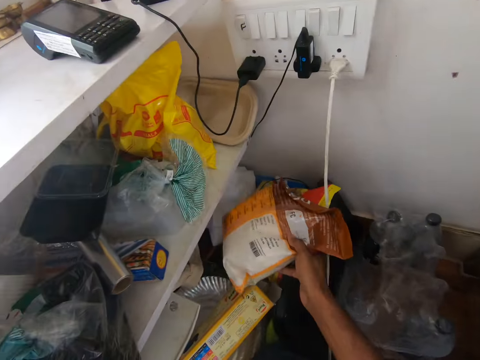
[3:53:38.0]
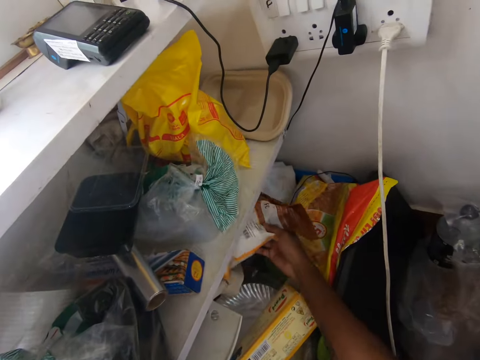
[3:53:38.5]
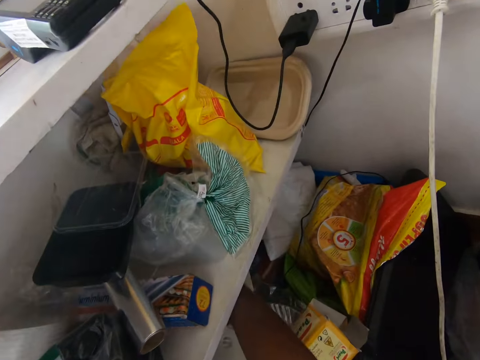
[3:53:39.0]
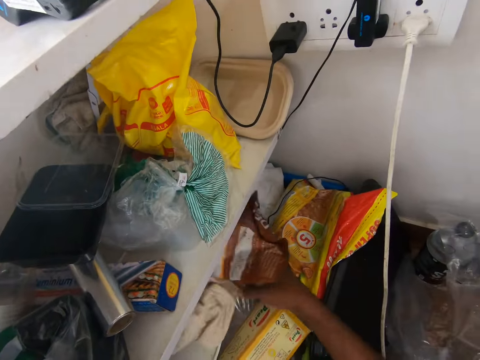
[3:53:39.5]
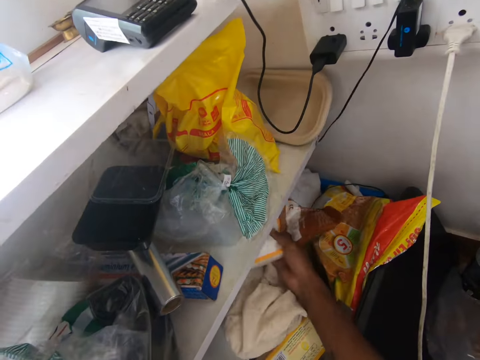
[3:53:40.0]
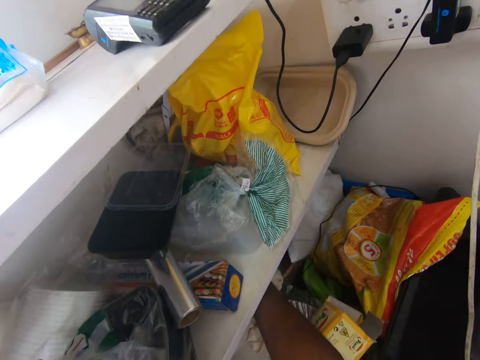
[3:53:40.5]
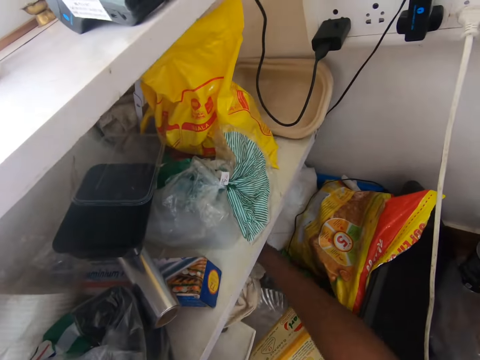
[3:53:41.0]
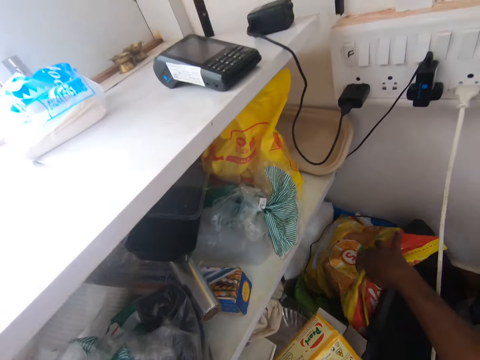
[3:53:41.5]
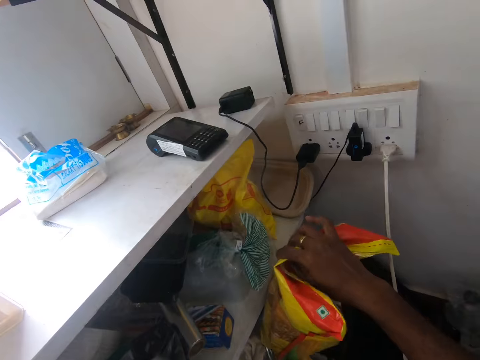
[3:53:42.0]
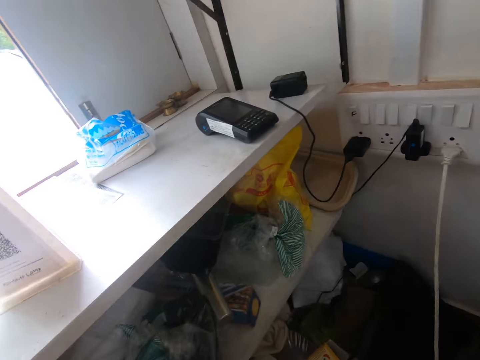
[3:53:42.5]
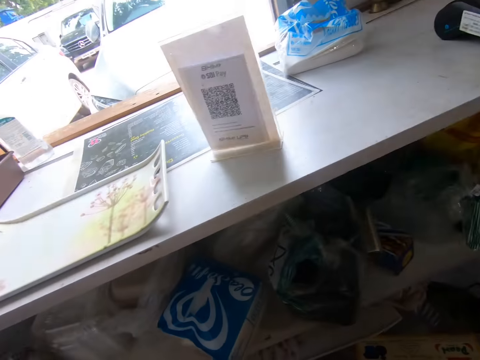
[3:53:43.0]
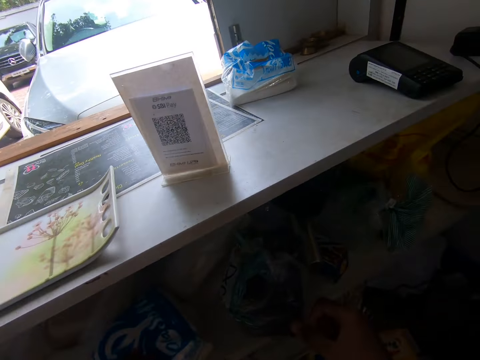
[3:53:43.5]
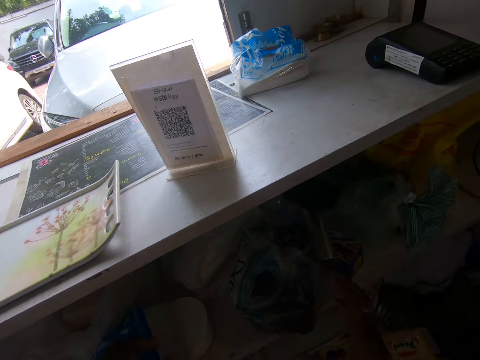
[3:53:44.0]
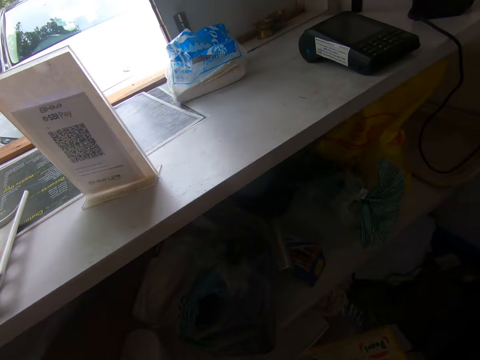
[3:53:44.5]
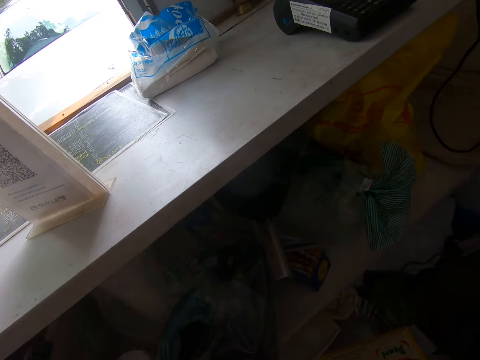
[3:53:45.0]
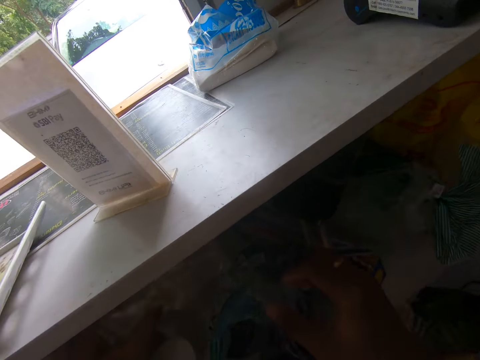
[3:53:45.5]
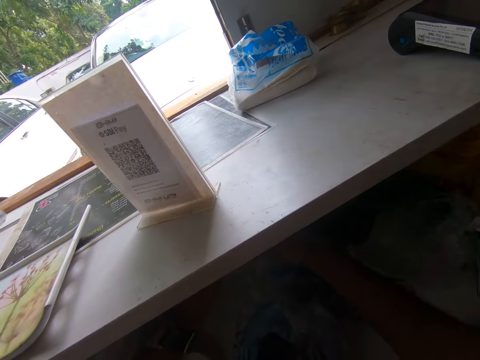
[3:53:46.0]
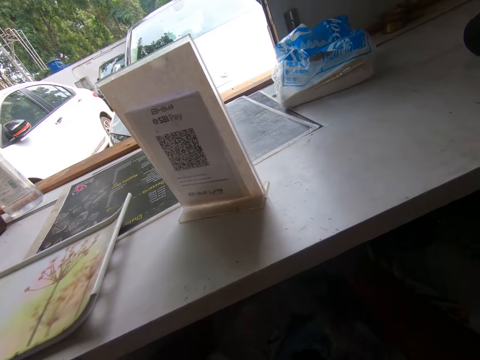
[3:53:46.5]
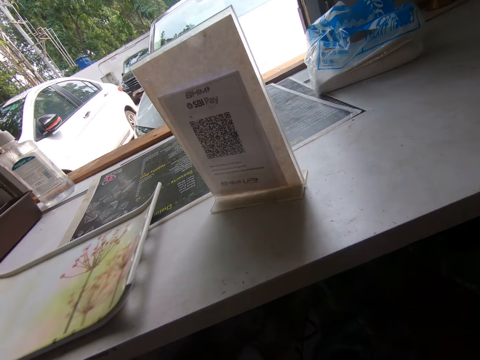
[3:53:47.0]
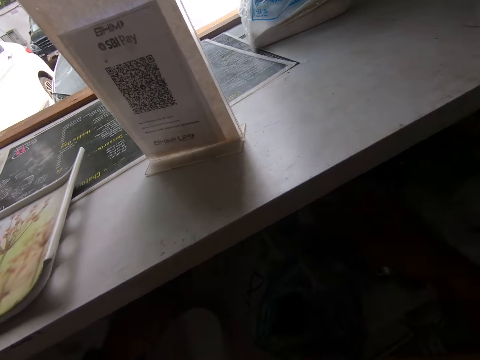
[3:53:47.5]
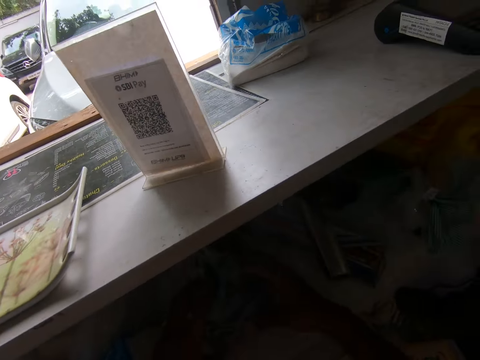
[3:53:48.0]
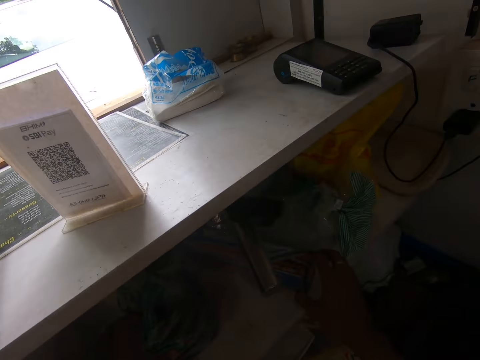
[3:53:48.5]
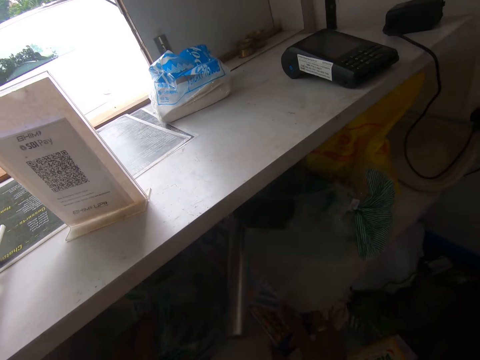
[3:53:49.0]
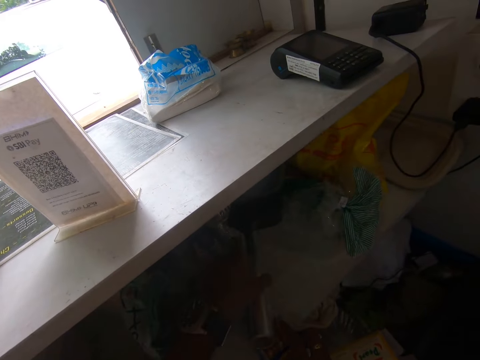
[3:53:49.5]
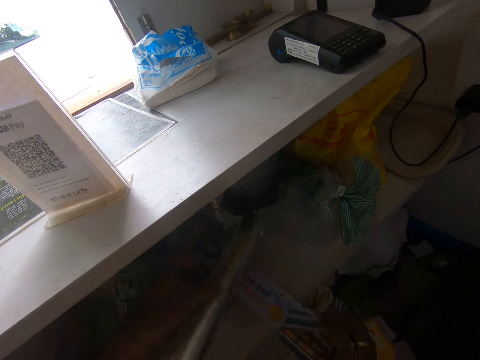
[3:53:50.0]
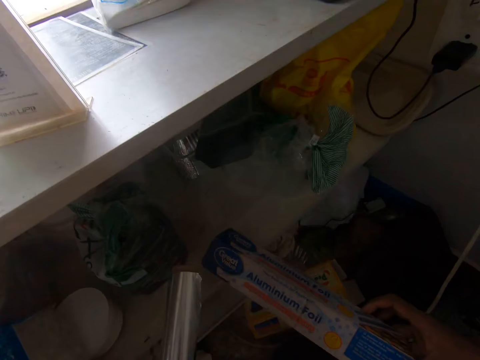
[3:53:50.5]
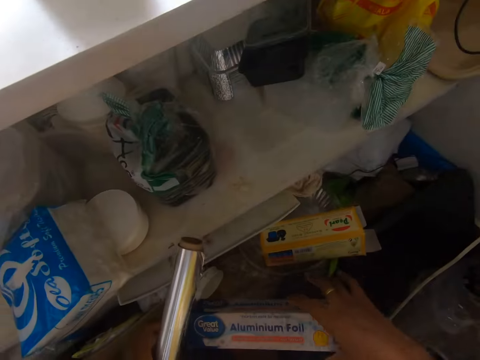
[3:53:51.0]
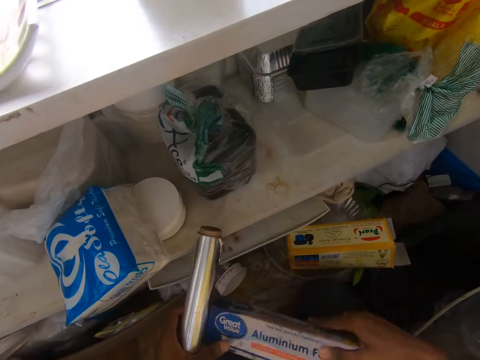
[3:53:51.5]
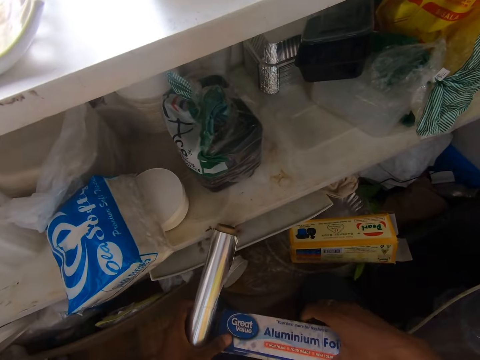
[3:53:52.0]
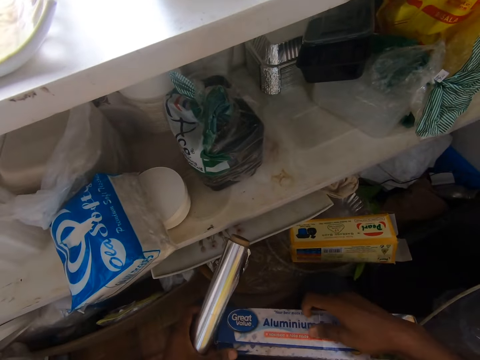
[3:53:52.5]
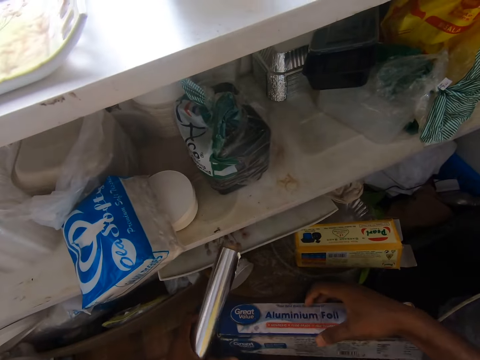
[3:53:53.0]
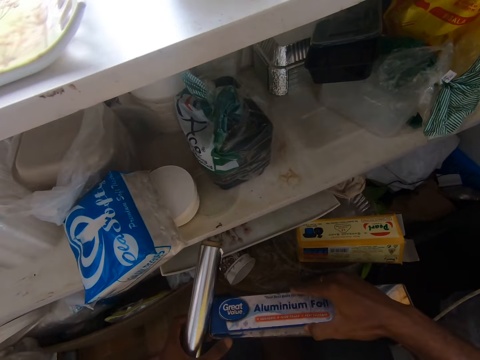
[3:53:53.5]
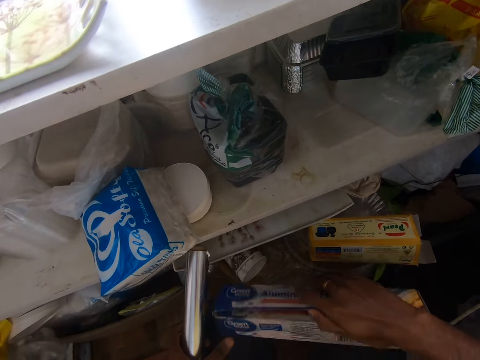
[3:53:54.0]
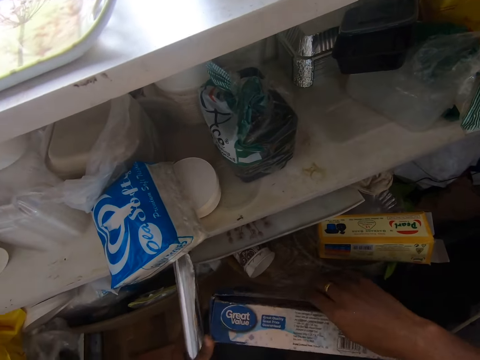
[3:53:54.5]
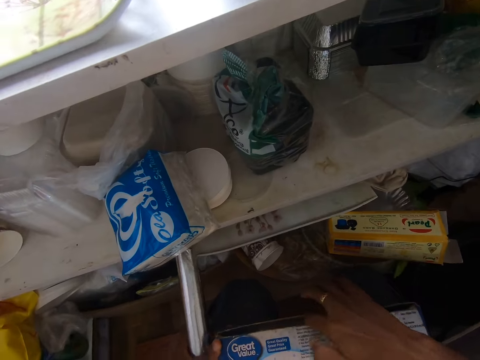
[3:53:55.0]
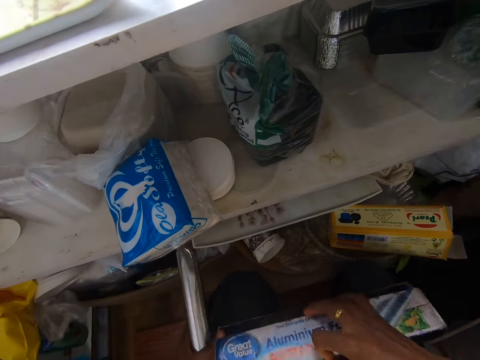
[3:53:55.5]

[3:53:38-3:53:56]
The camera wearer picks a cellophane bag from the basket on the floor with her right hand. She puts the cellophane bag in the basket under the shelf with her right hand. She picks a bag of flakes from the basket on the floor with her right hand. She moves a bag of toilet paper on the shelf with her left hand. She searches through a cellophane bag on the shelf with her left hand. She searches through the cellophane bag on the shelf with her hands. She searches through ingredient bags on the shelf with her hands. She picks a case of aluminum foil from the shelf with her right hand. She picks a roll of aluminum foil from the shelf with her left hand. She places the case of aluminum foil on her lap with her right hand. She places the aluminum foil inside a box. She opens the case of aluminum foil on her lap with her right hand.

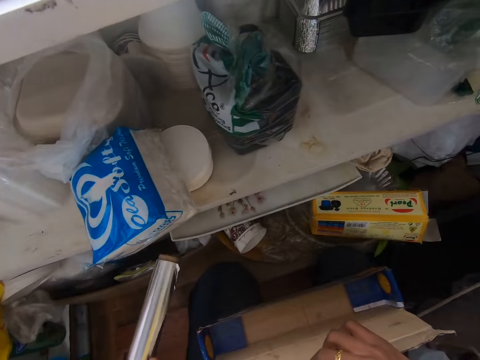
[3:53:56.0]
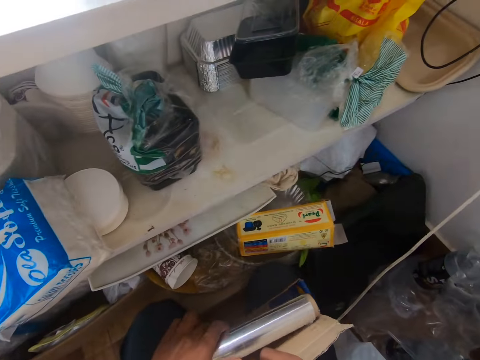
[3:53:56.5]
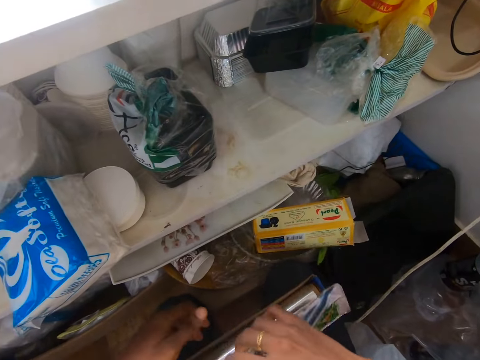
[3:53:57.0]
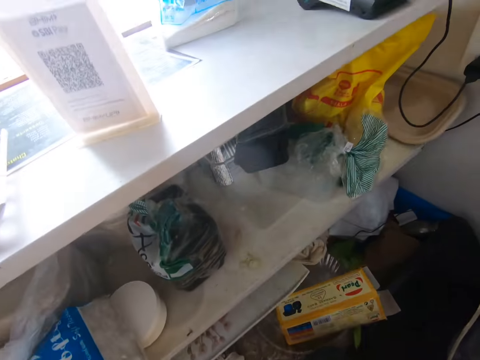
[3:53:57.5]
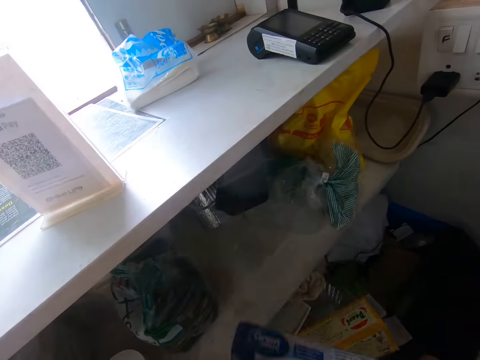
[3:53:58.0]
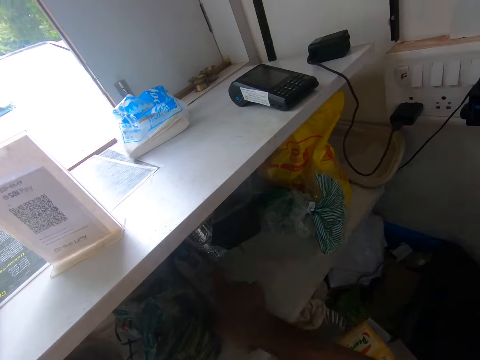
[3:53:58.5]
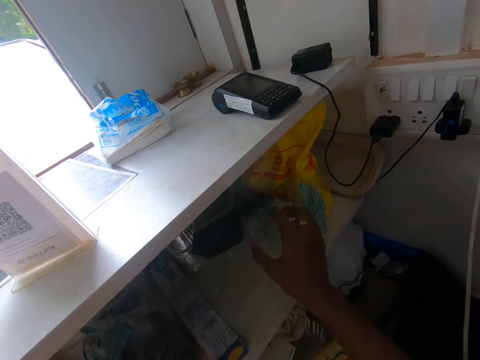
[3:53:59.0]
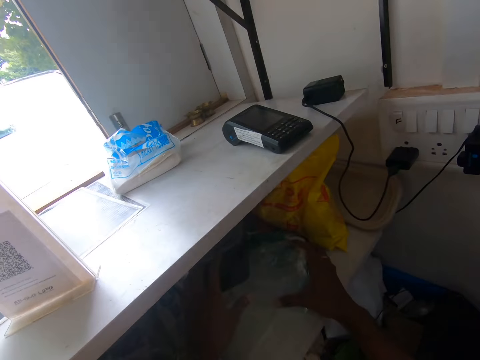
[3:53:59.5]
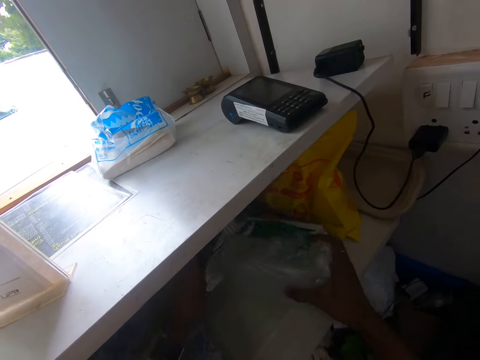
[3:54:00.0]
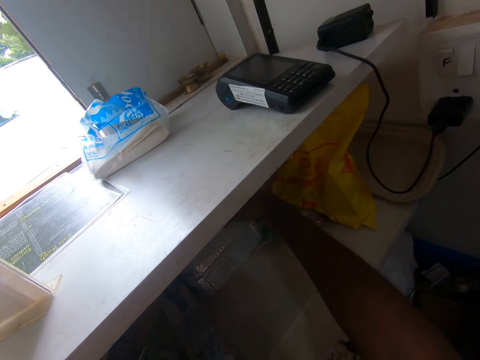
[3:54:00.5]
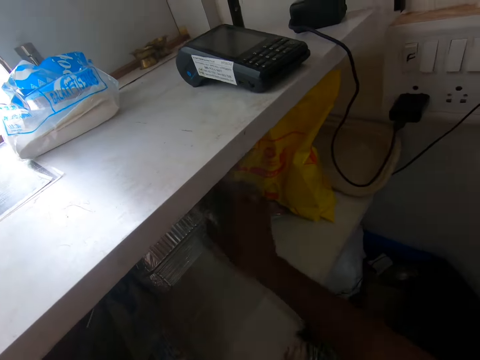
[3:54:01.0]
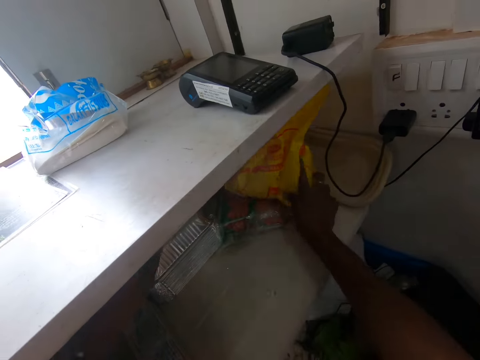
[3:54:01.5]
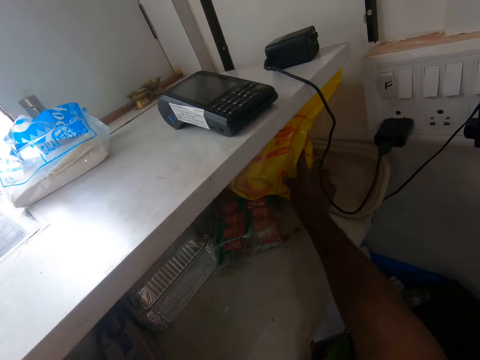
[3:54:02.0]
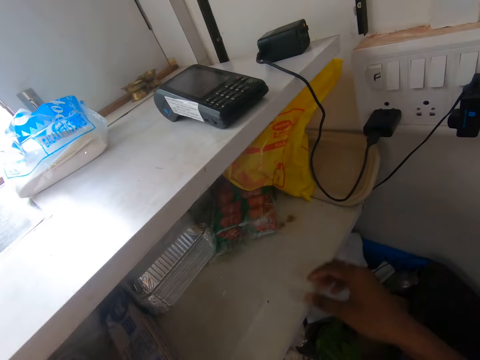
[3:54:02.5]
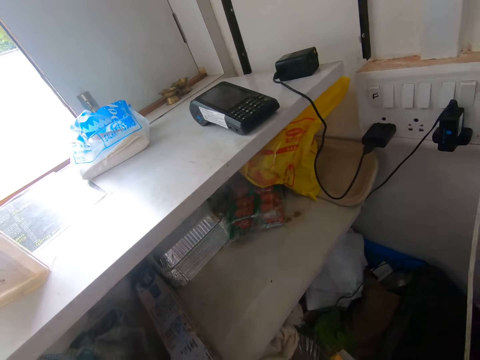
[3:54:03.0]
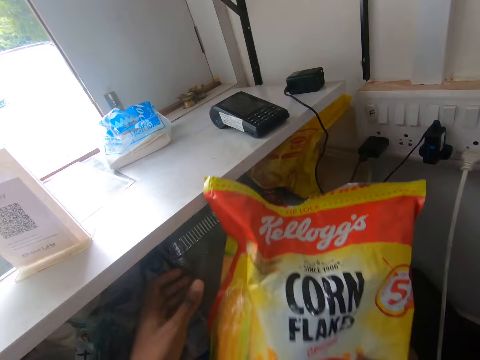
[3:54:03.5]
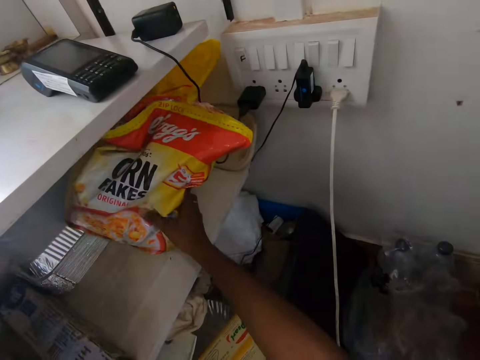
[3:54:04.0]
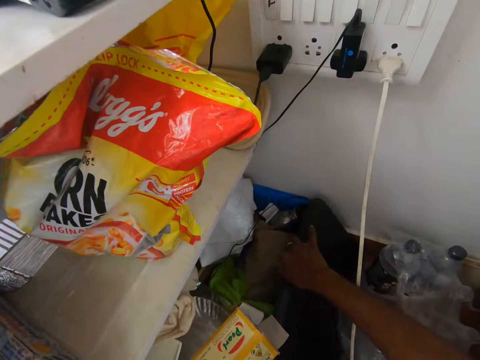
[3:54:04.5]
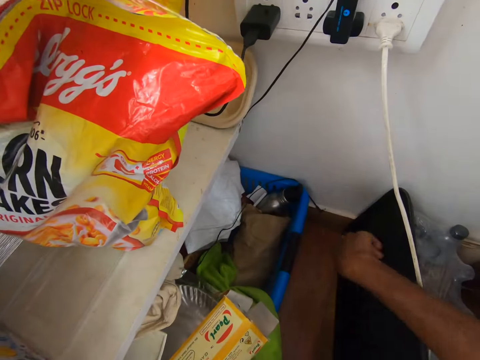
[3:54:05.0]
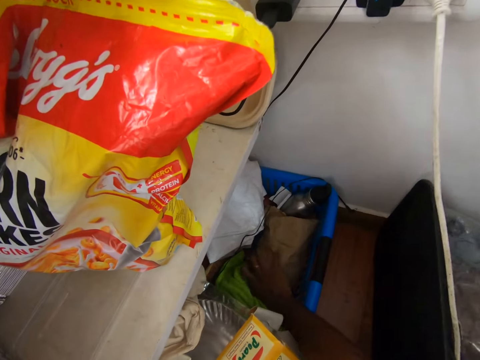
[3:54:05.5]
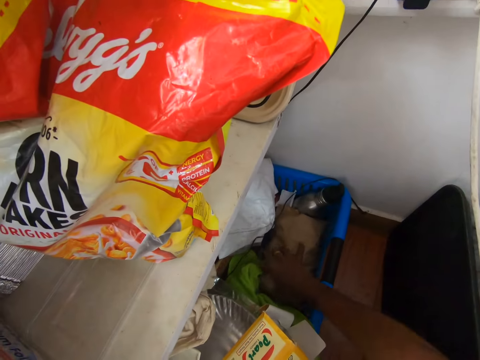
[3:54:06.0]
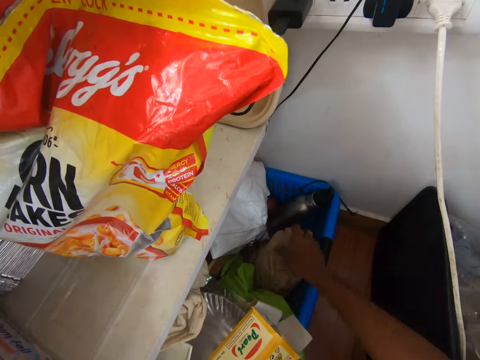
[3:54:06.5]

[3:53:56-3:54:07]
The camera wearer places the aluminum foil in the case of aluminum foil on her lap with her left hand. She covers the case of aluminum foil on her lap with her right hand. She places the case of aluminum foil on the shelf with her right hand. She touches a polythene bag. She picks the ingredient bag on the shelf with her right hand. She adjusts a case on the shelf with her left hand. She places the ingredient bag on the shelf with her right hand. She adjusts the ingredients bag on the shelf with her right hand. She picks up the bag of flakes from the floor with her right hand. She places the bag of corn flakes on the shelf with her right hand. She adjusts a board on the floor with her right hand. She touches a bag. She turns a brown bag in the basket on the floor with her right hand.
